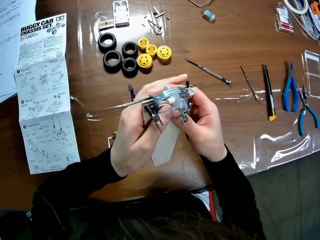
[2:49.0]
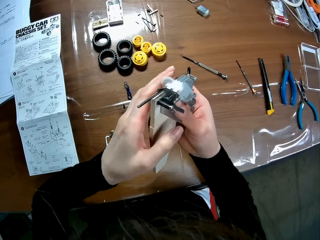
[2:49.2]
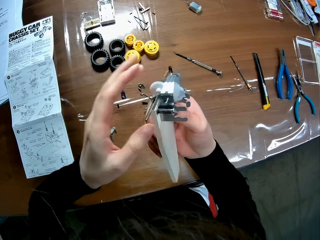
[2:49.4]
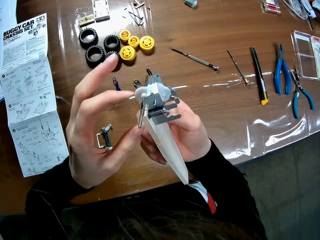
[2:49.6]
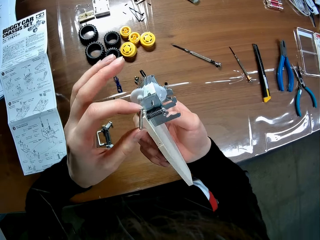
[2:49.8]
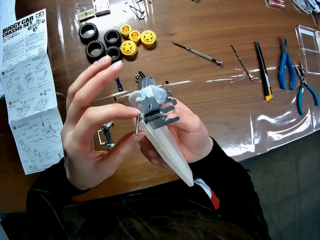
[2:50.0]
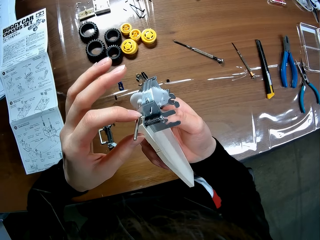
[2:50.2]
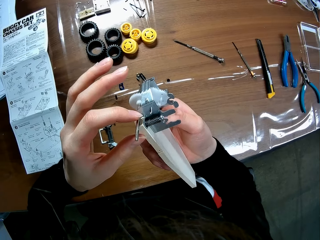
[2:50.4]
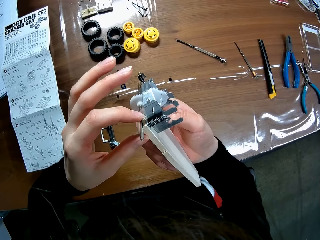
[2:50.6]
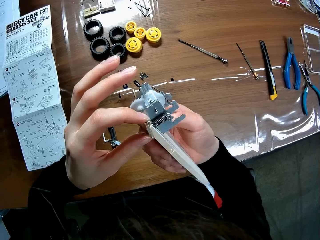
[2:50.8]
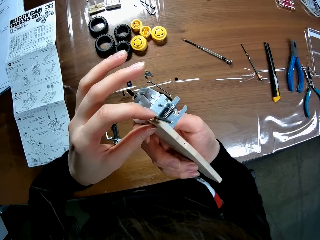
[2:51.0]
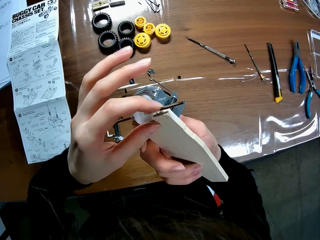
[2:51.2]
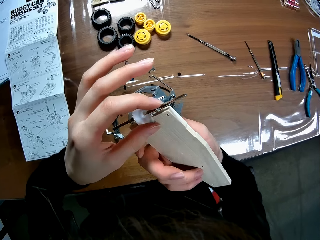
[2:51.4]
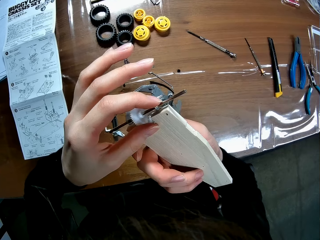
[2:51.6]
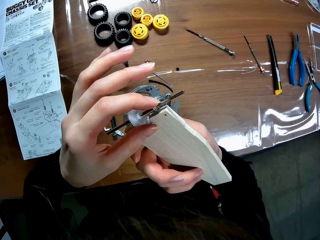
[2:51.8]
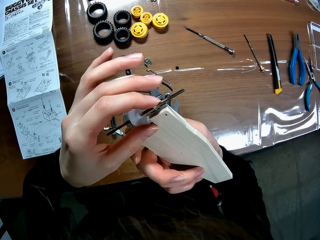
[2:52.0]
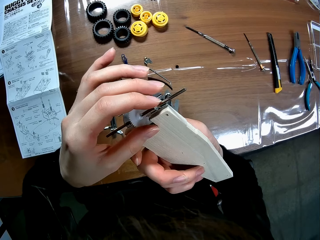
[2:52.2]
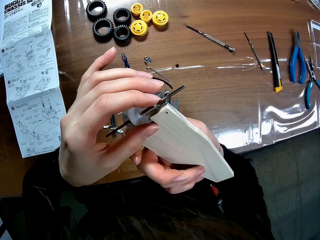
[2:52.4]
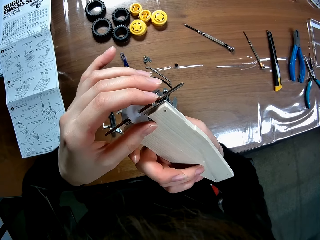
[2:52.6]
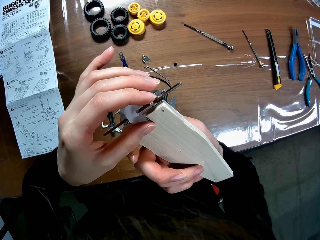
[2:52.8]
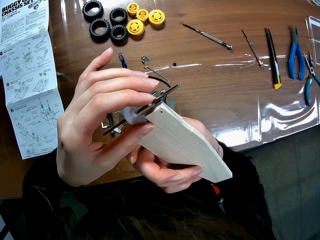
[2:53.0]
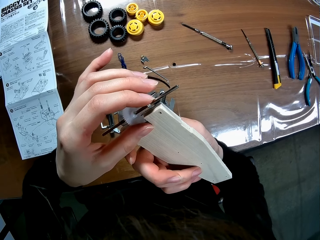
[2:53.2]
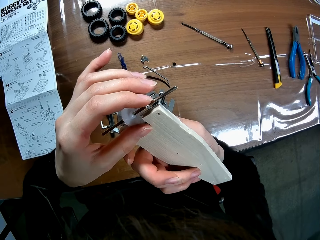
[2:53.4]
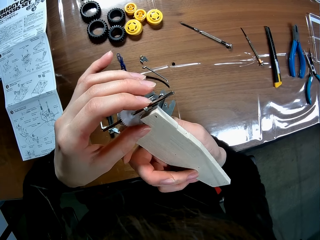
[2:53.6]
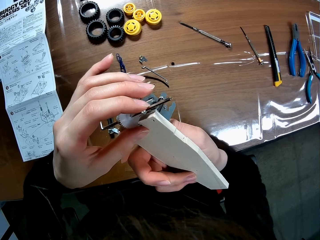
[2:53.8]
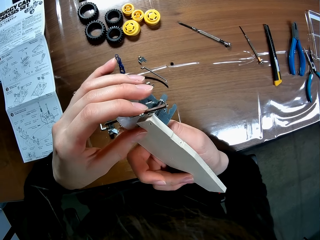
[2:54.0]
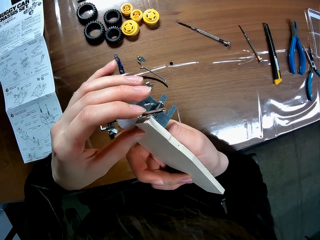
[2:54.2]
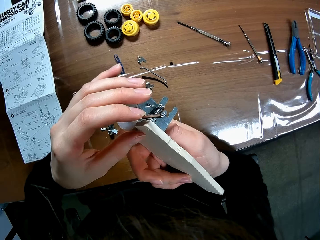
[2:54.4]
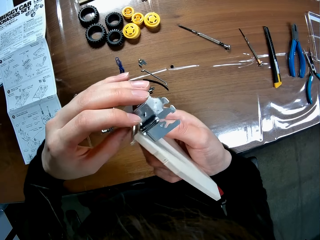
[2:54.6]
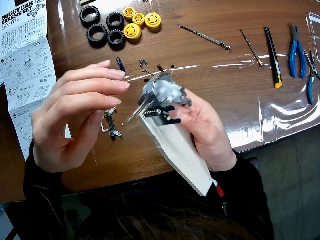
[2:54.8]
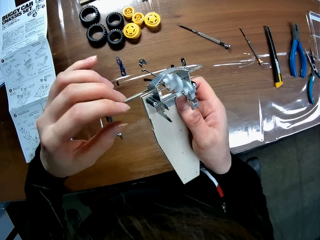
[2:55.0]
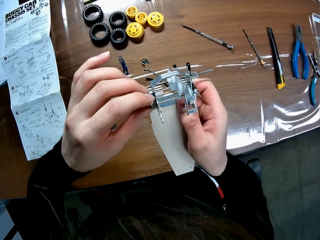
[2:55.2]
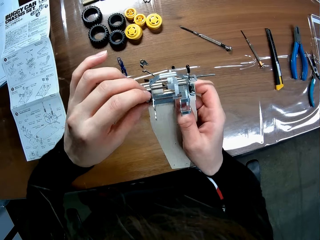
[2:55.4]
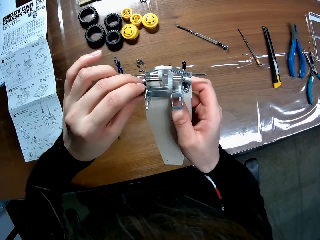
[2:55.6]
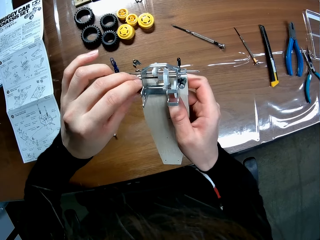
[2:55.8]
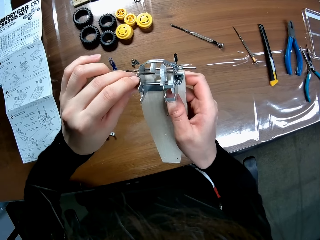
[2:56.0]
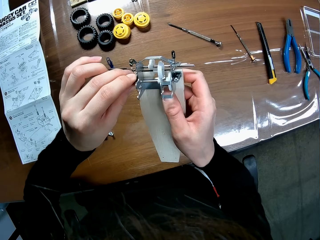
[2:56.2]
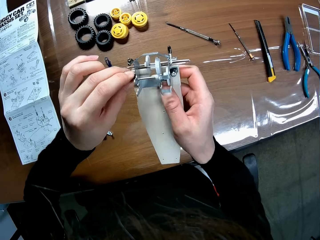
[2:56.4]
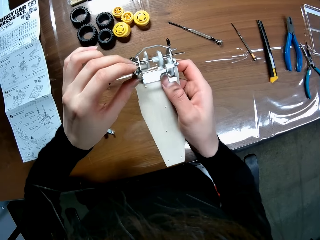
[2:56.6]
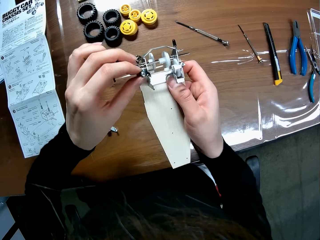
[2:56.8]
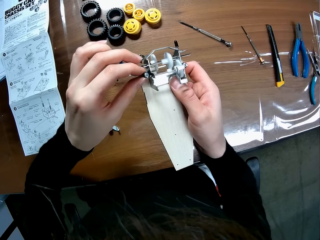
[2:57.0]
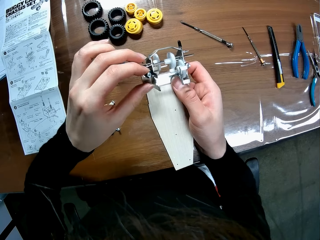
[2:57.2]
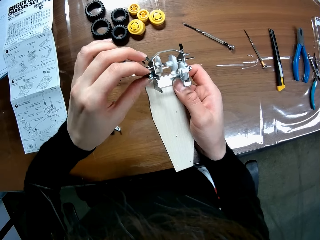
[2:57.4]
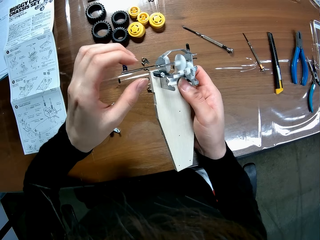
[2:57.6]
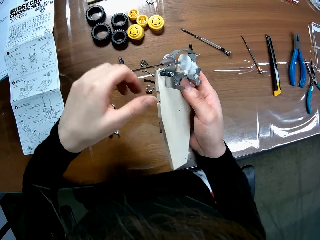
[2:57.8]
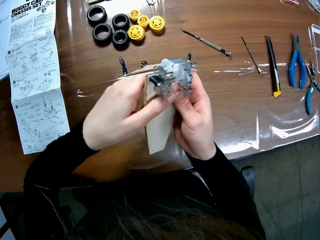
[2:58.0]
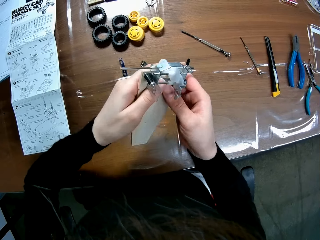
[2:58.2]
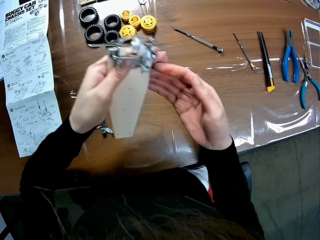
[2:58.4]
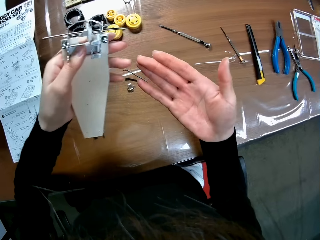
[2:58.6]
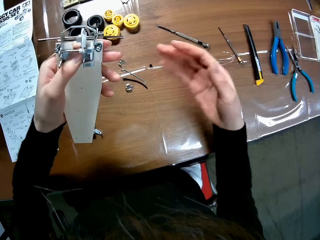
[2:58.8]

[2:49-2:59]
The camera wearer looks at the buggy toy chassis.

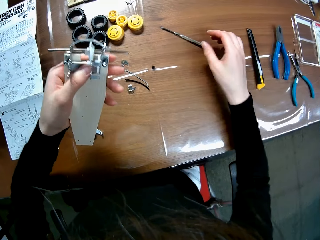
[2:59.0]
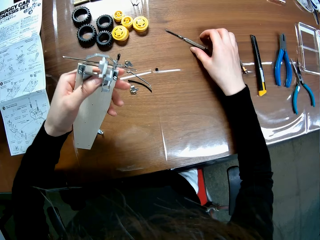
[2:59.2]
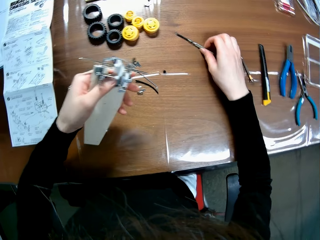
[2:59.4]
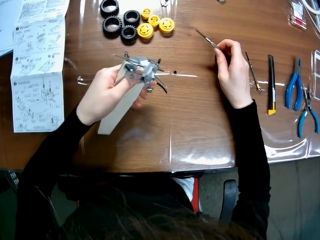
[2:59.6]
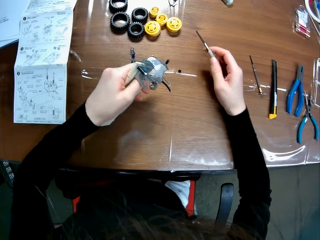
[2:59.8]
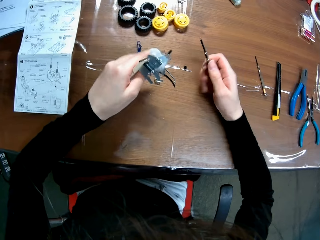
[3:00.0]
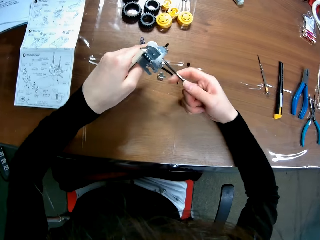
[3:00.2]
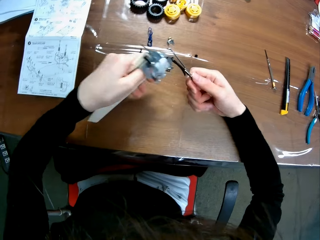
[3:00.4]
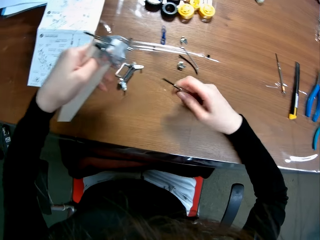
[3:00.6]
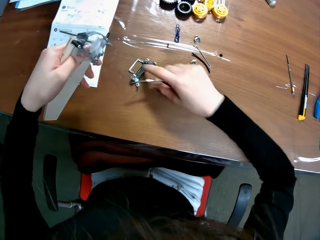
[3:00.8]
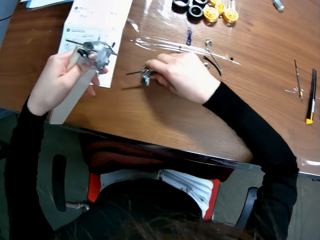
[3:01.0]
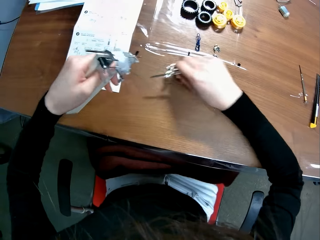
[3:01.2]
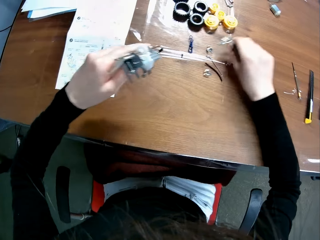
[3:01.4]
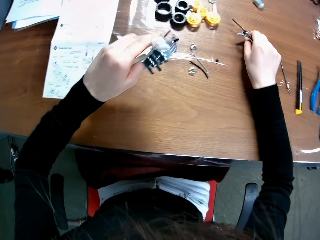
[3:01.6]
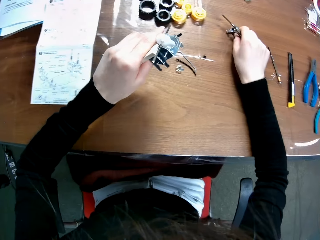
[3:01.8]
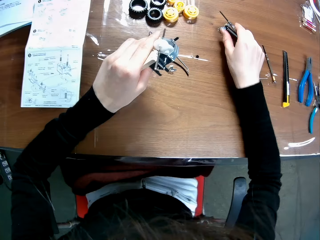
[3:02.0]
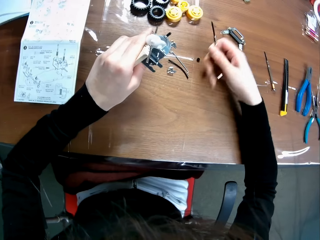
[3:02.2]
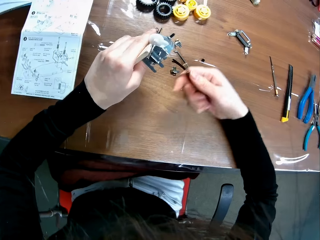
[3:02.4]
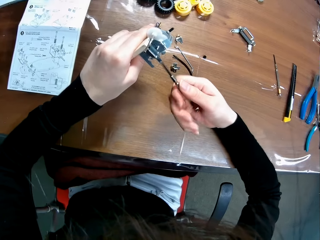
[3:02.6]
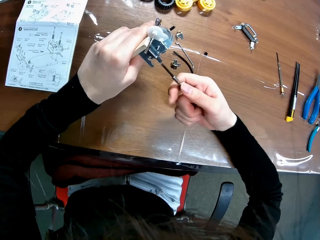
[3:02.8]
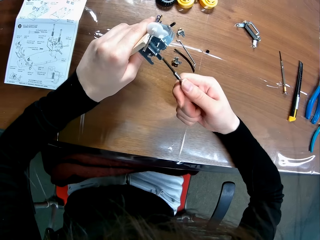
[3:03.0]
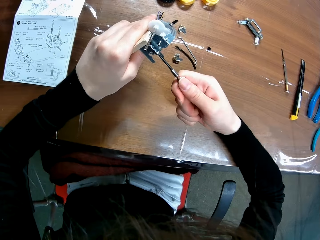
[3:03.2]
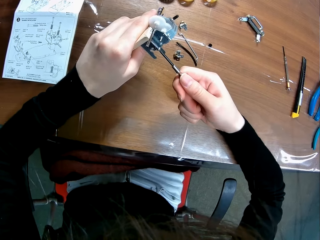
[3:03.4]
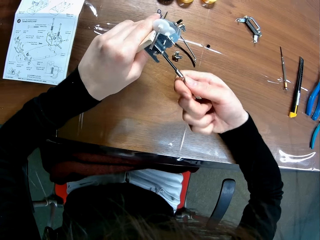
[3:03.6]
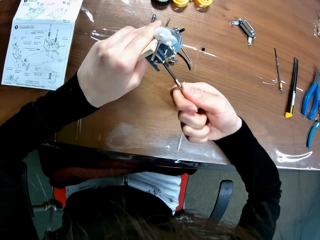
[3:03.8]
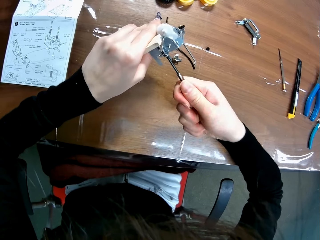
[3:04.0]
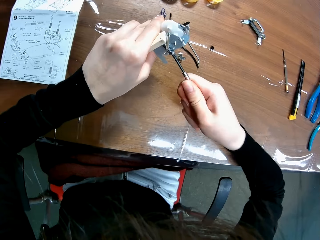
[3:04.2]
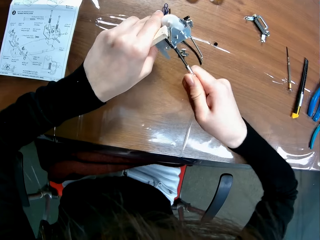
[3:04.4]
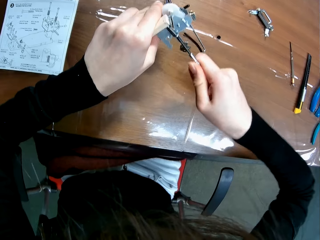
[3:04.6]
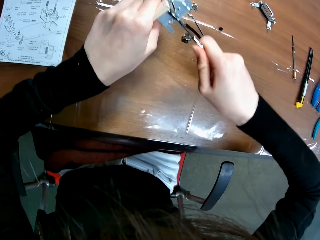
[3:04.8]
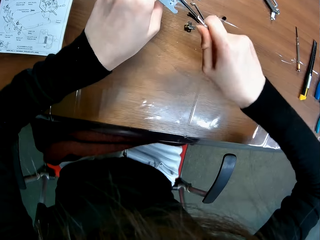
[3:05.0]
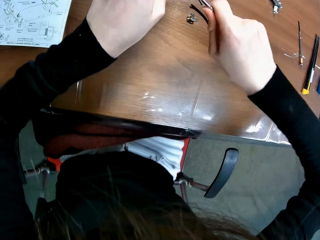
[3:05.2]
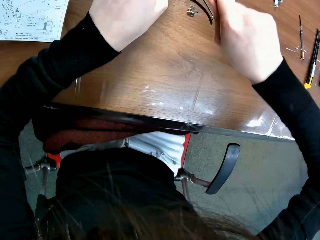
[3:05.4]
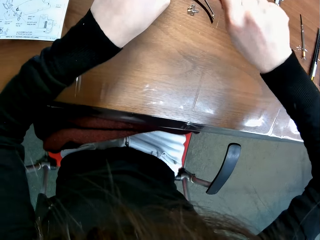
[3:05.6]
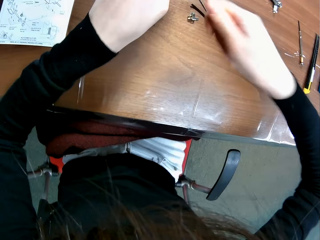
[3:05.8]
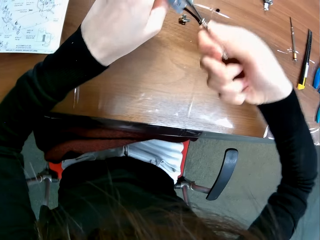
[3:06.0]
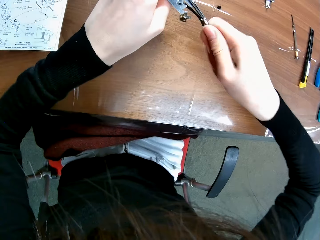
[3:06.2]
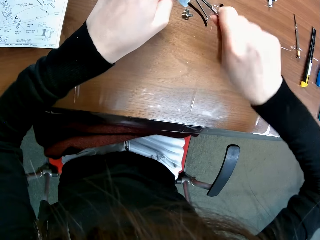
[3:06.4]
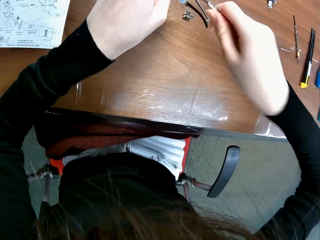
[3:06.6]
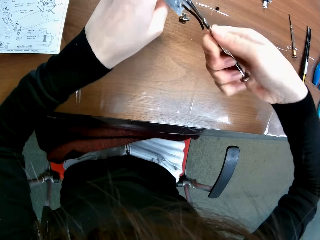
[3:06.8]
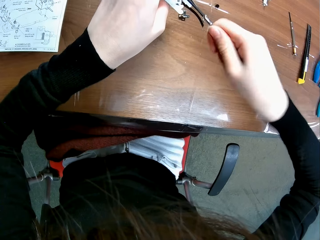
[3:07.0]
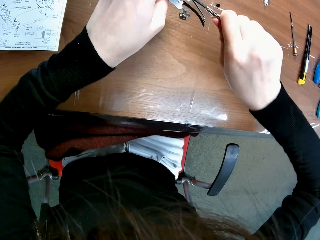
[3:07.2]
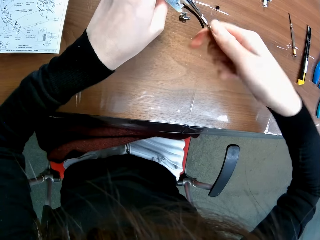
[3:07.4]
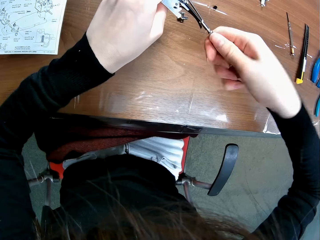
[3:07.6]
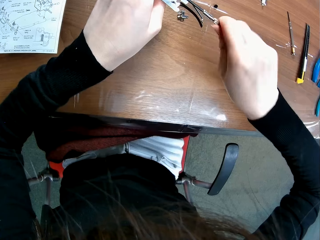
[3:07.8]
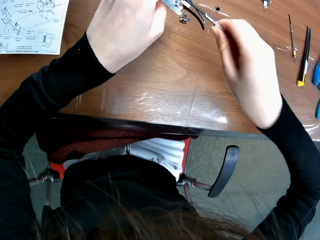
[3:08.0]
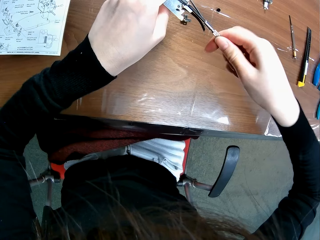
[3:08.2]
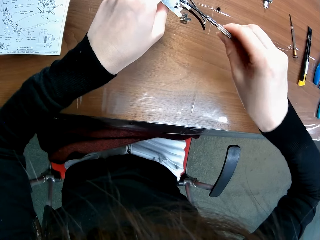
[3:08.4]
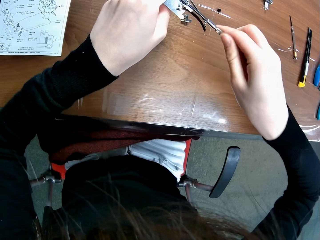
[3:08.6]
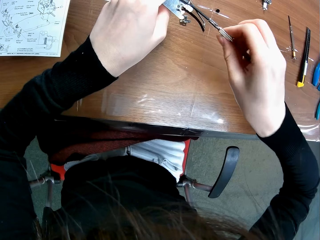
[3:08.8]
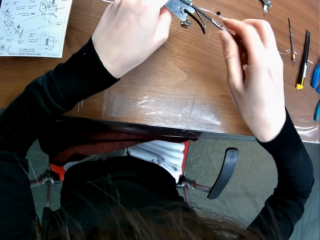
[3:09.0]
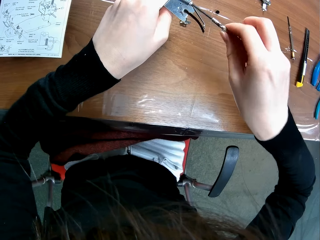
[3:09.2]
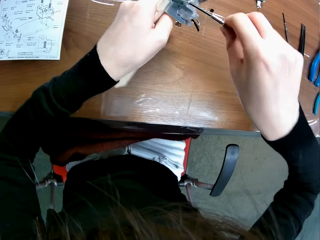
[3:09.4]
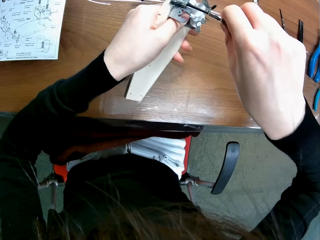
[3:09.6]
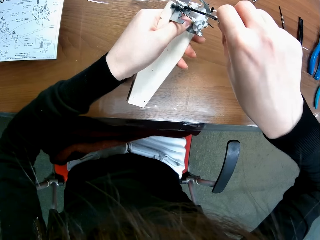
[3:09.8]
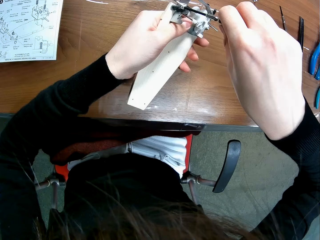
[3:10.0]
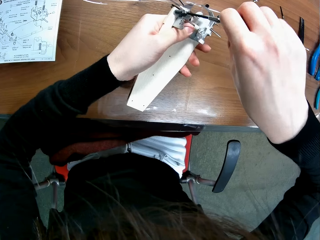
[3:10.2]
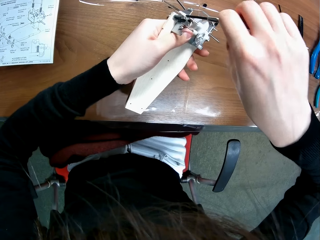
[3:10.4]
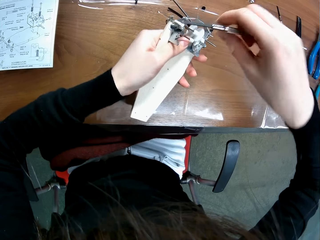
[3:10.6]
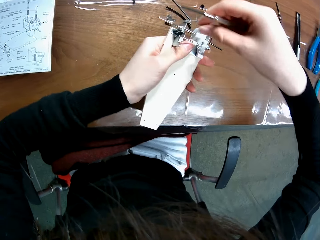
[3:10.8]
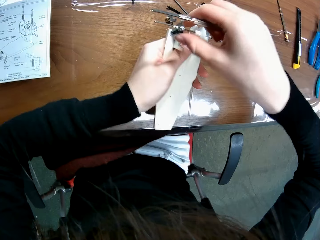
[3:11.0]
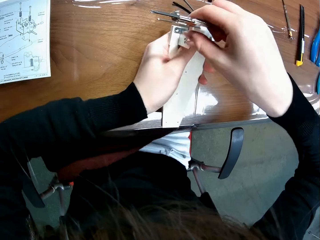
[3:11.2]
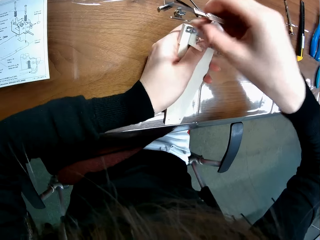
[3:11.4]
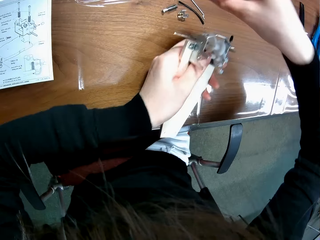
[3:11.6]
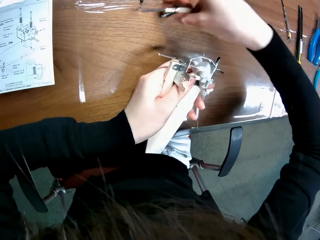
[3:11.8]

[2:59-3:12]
The camera wearer picks up the screwdriver from the table. They pick something. They move a metallic part on the table. They put something on the table. They loosen a bolt on the part. They fix the buggy toy chassis.
